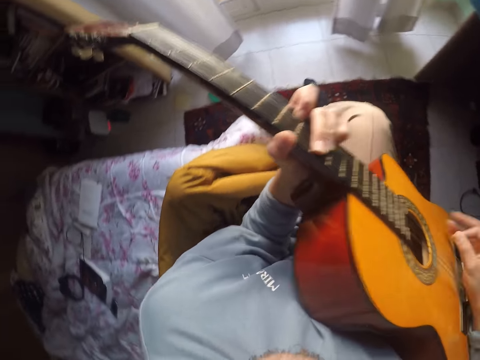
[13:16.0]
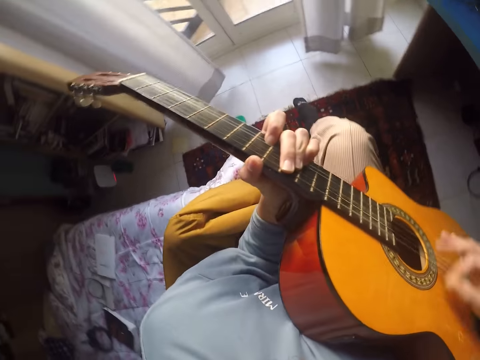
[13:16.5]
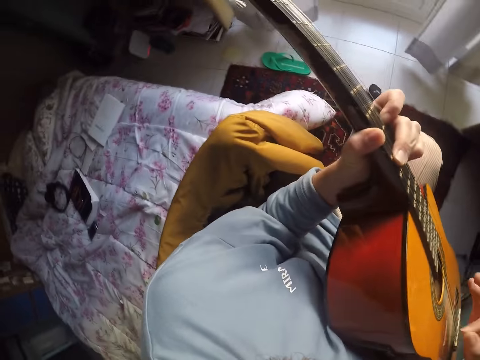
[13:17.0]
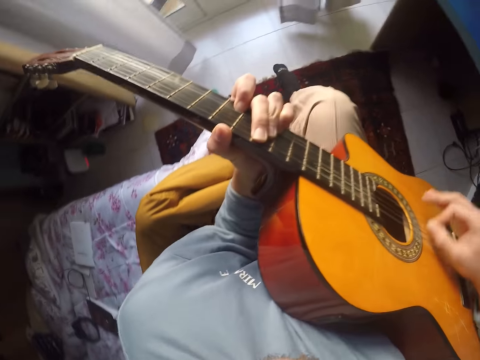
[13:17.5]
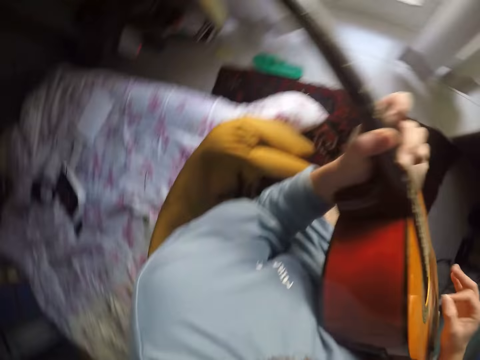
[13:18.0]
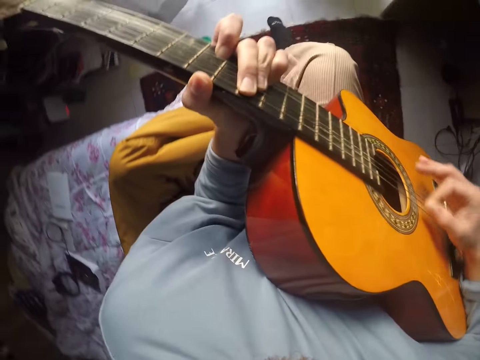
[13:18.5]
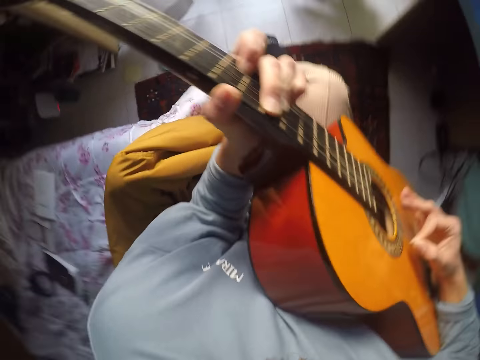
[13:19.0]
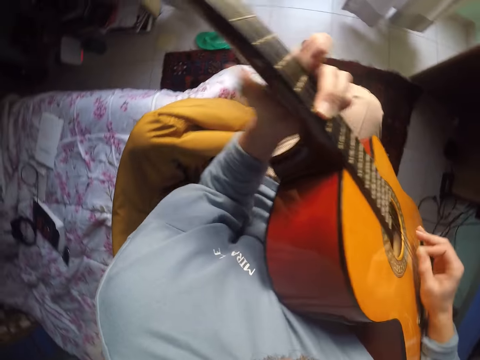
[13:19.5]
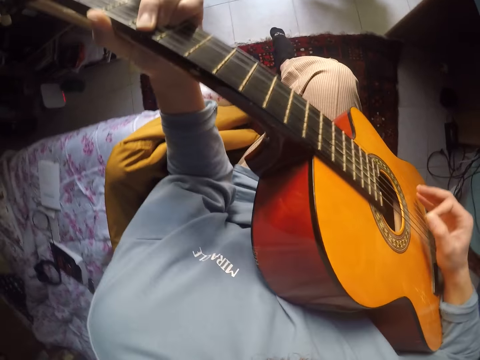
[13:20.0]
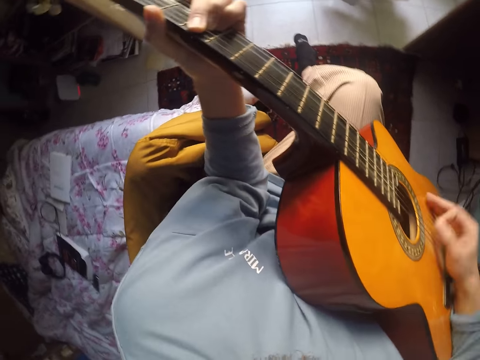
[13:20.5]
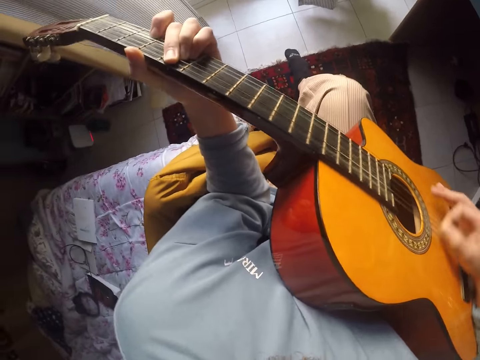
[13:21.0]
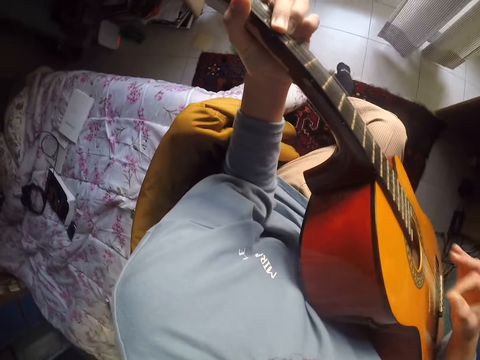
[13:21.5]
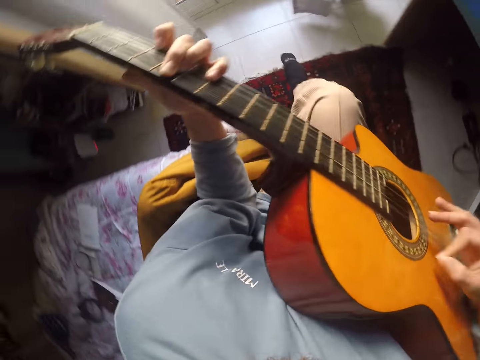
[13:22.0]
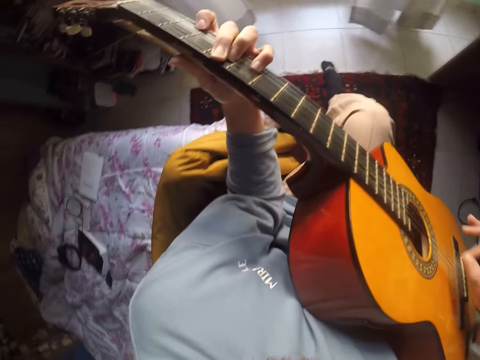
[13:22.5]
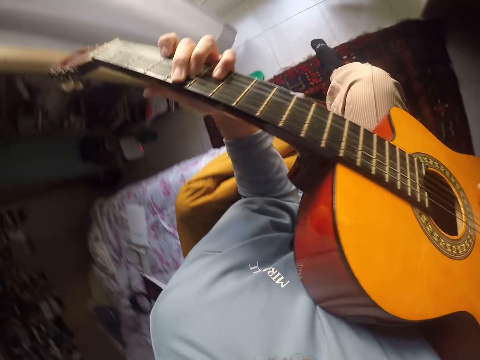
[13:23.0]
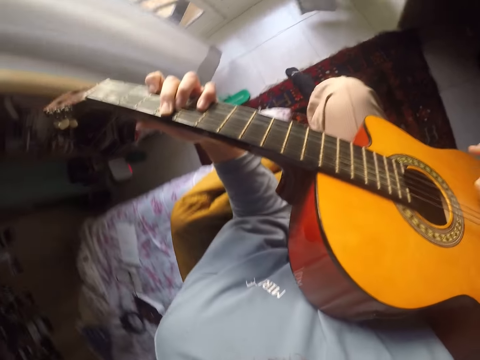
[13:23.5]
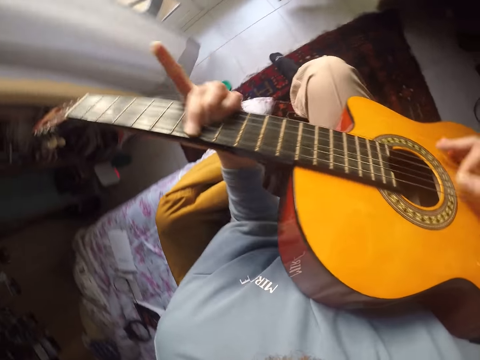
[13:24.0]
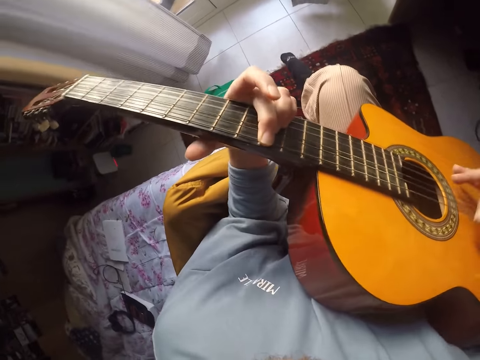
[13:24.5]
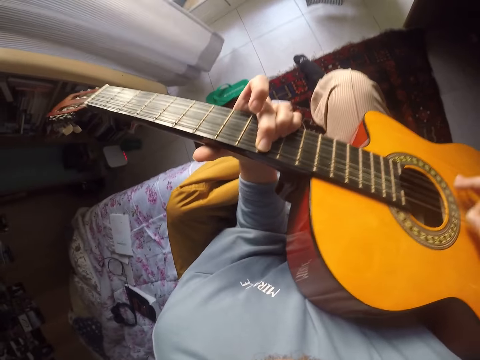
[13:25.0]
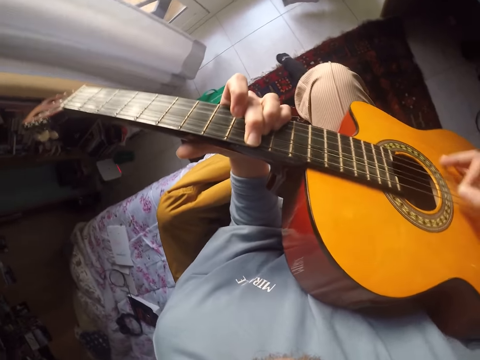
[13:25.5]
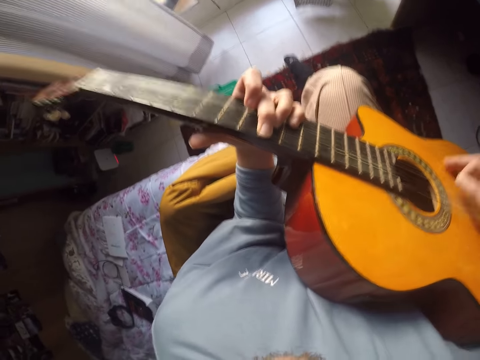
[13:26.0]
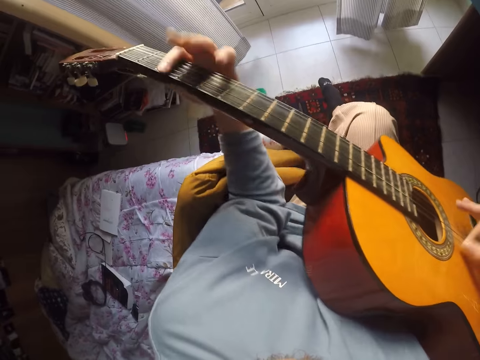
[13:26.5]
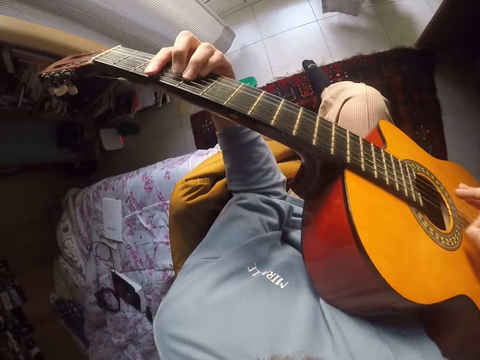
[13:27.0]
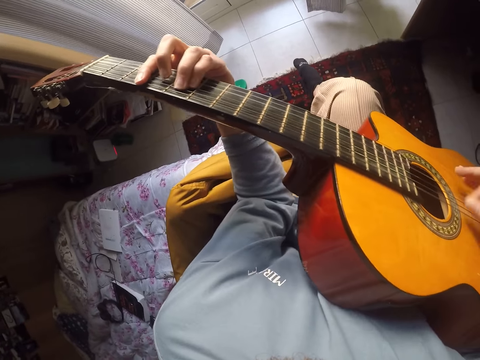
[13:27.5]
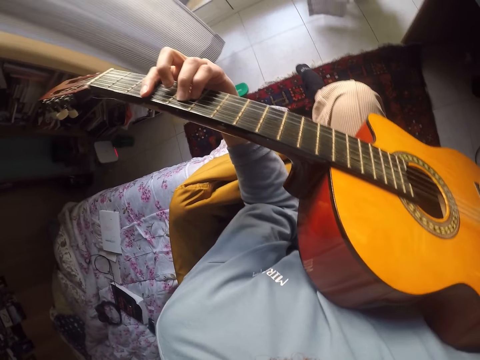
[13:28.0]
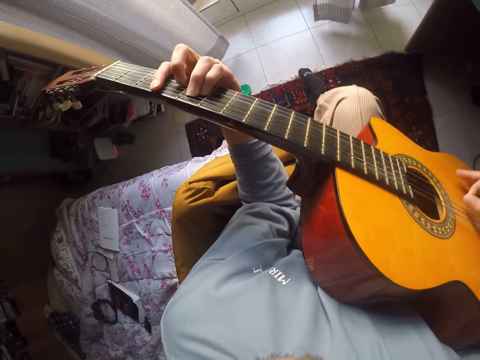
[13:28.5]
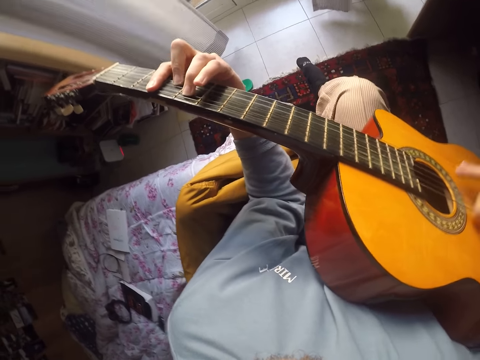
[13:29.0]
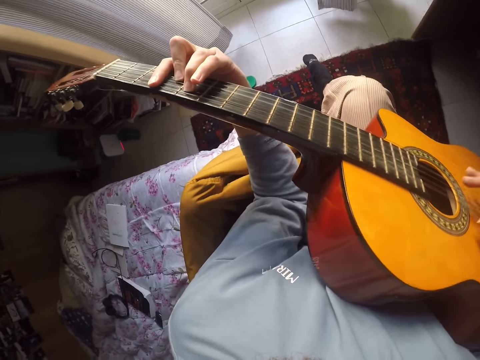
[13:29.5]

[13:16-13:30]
The camera wearer plays guitar. They play guitar again.

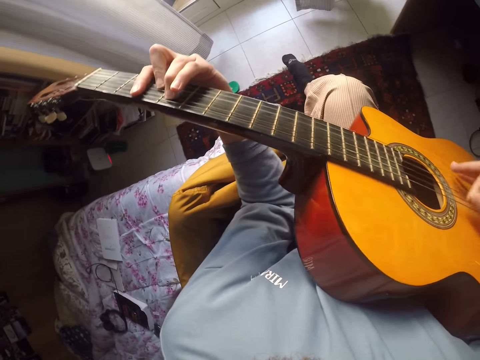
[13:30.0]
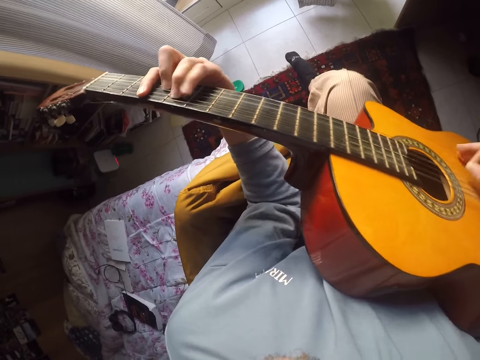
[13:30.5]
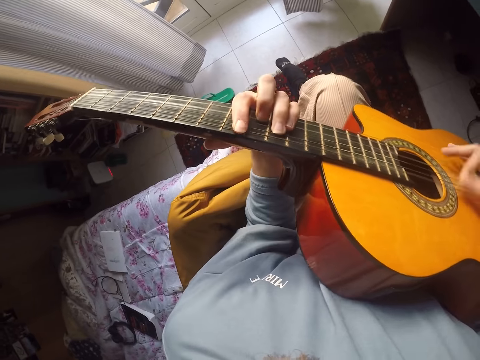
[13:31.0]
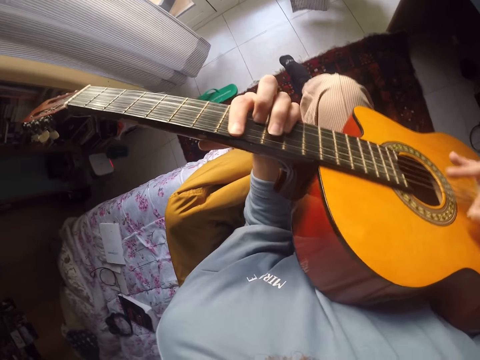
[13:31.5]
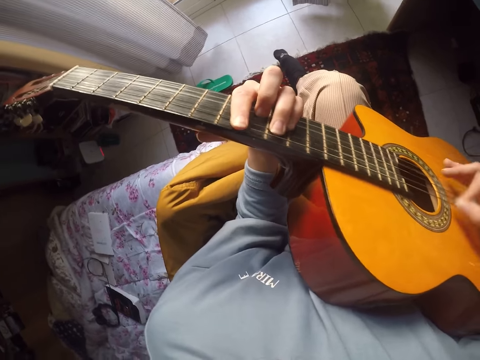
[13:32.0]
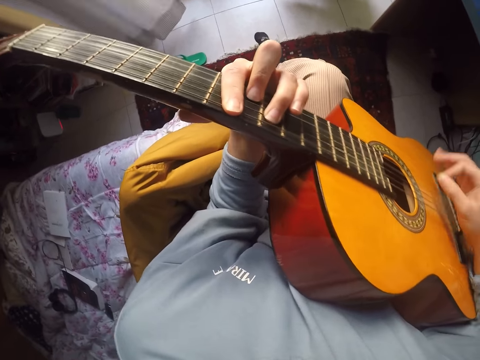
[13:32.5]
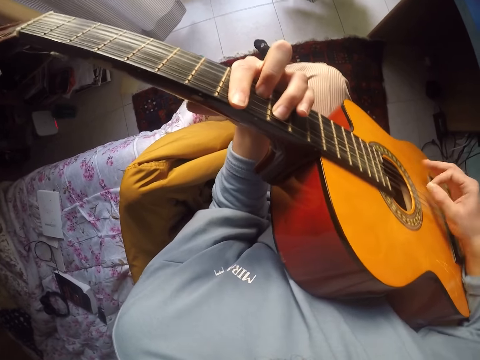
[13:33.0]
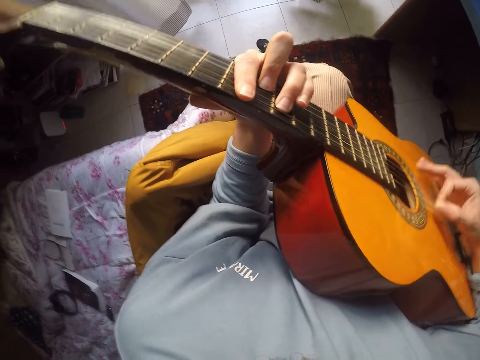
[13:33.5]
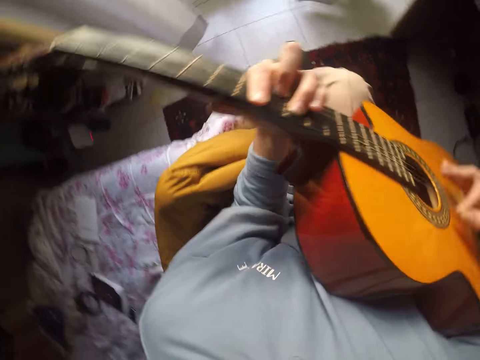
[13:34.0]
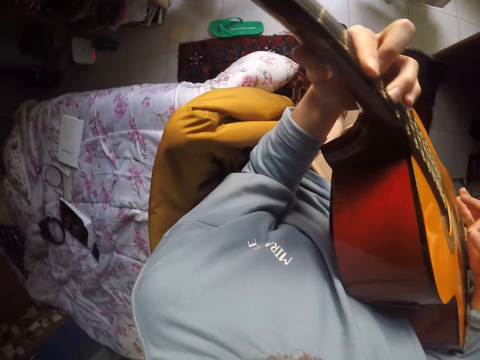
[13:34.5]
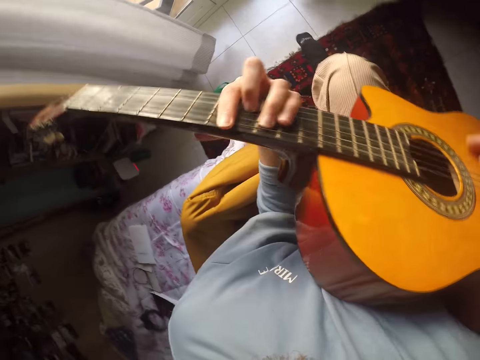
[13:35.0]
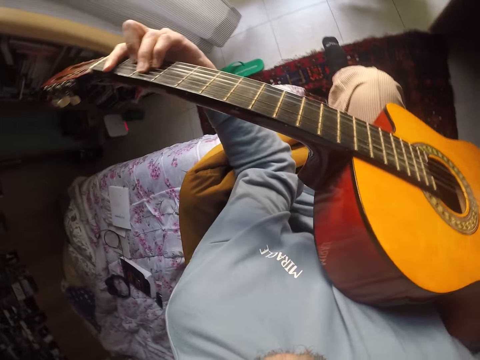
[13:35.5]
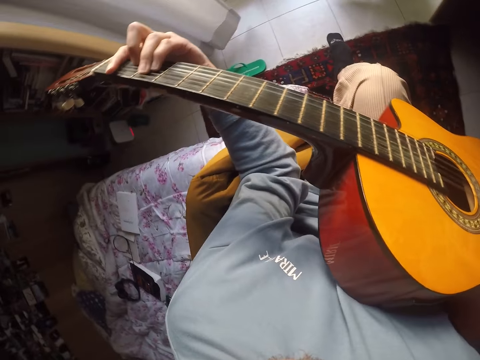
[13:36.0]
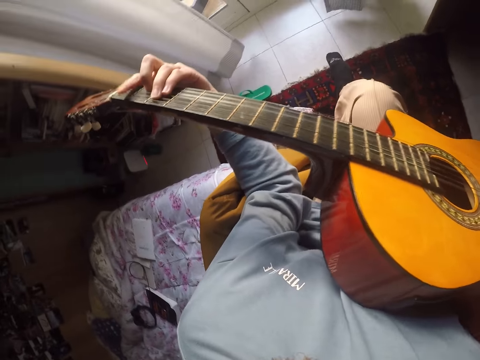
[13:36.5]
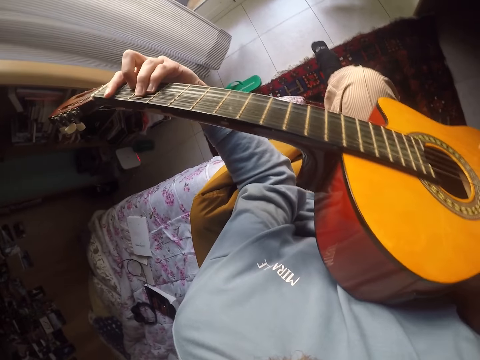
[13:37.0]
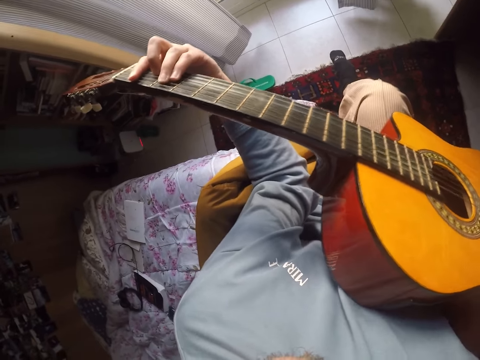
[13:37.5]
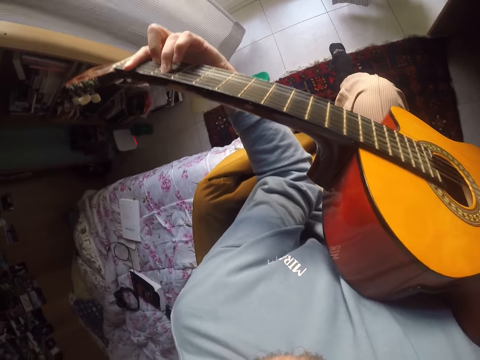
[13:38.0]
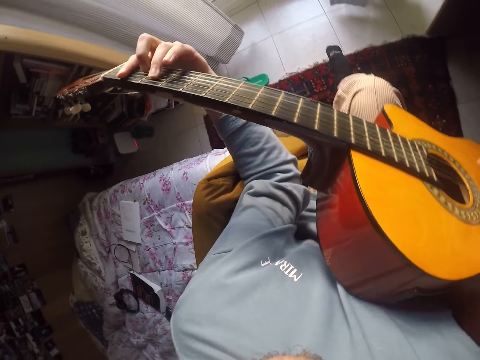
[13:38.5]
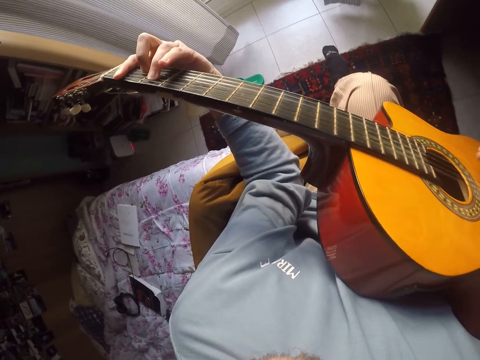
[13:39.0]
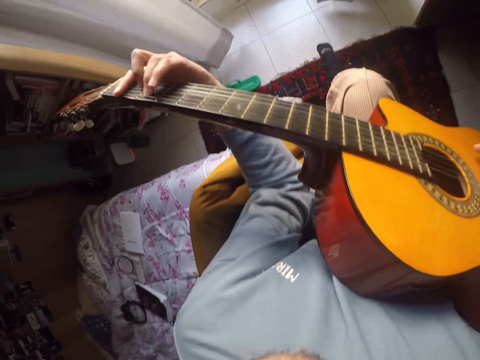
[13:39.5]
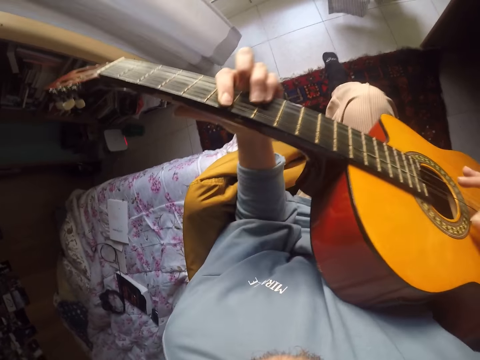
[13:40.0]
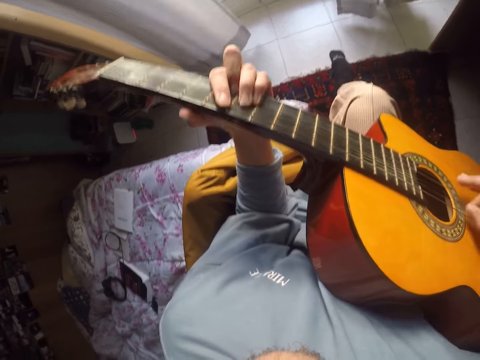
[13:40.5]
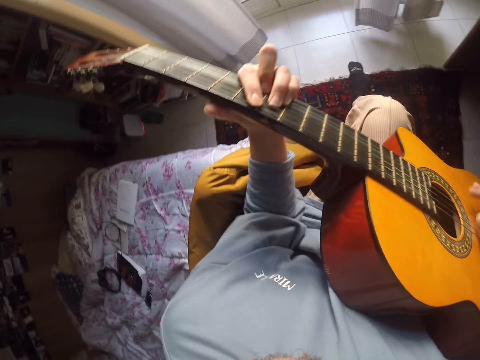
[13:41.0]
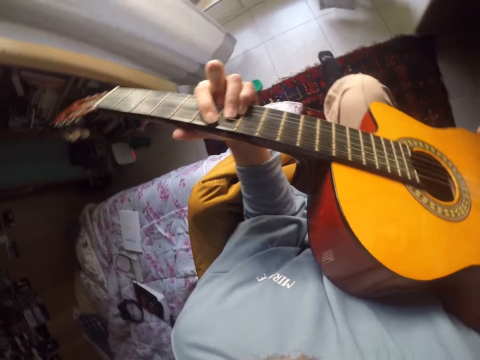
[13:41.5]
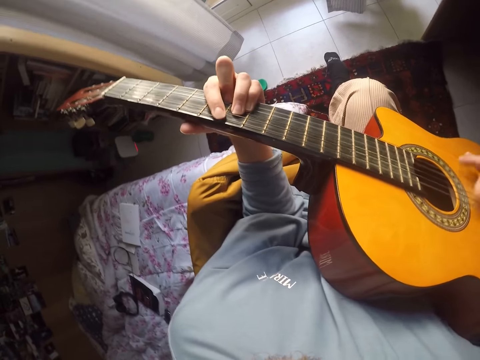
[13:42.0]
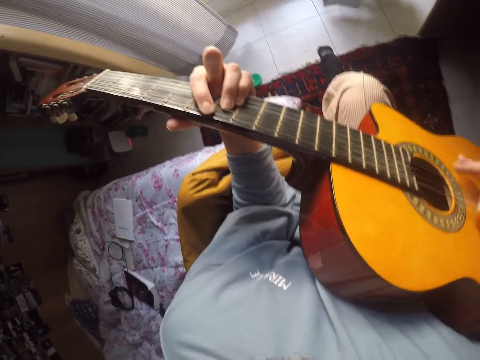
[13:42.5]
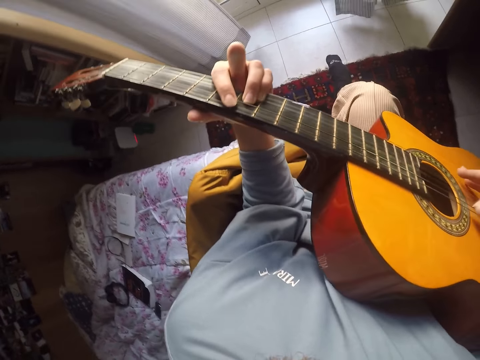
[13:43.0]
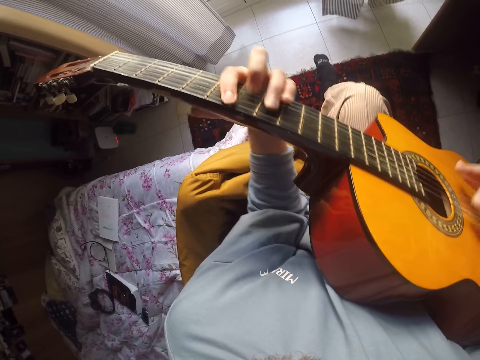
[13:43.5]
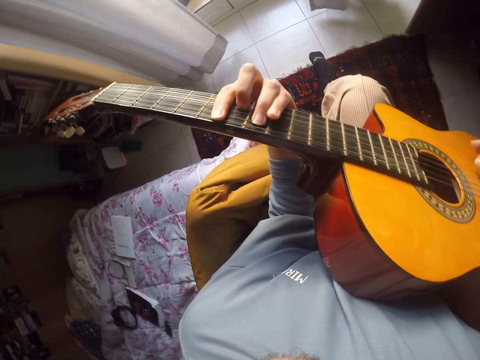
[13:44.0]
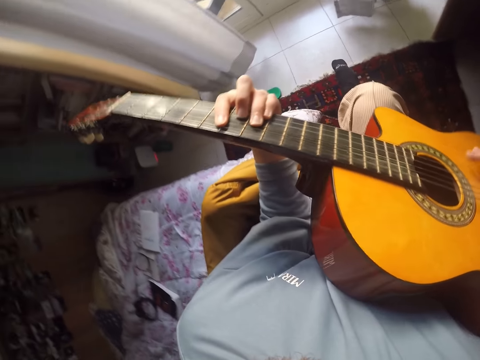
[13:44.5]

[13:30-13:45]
The camera wearer plays guitar. They play guitar repeatedly.
